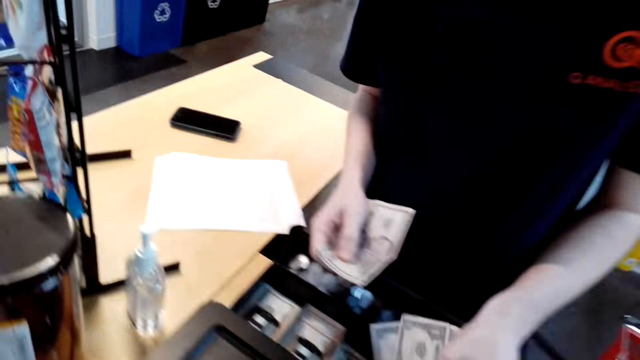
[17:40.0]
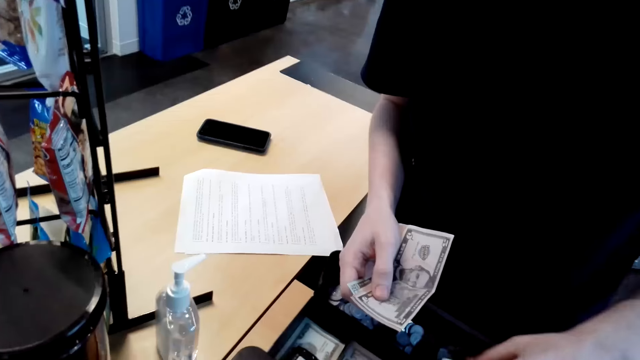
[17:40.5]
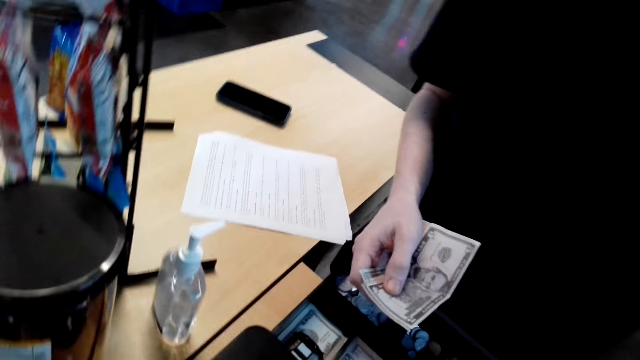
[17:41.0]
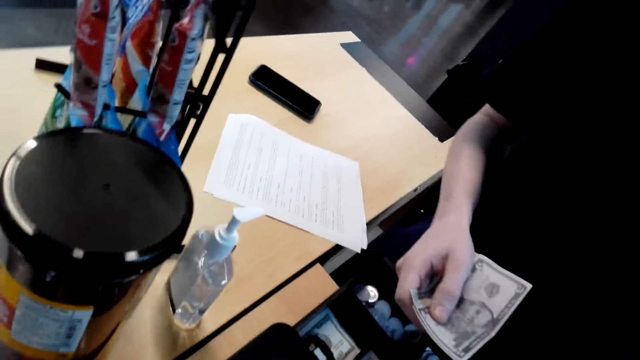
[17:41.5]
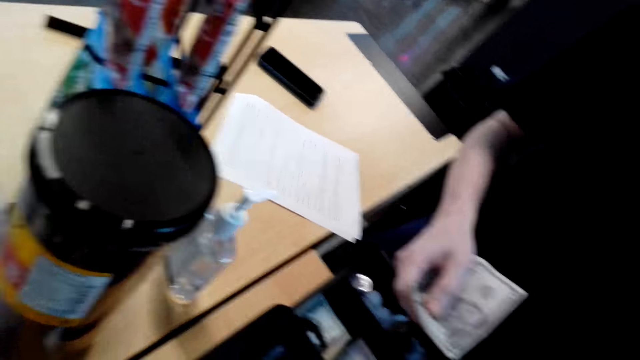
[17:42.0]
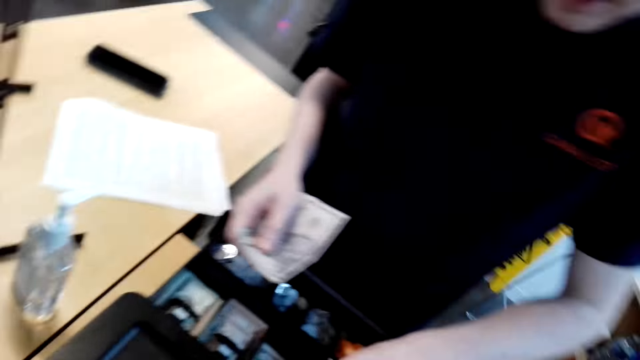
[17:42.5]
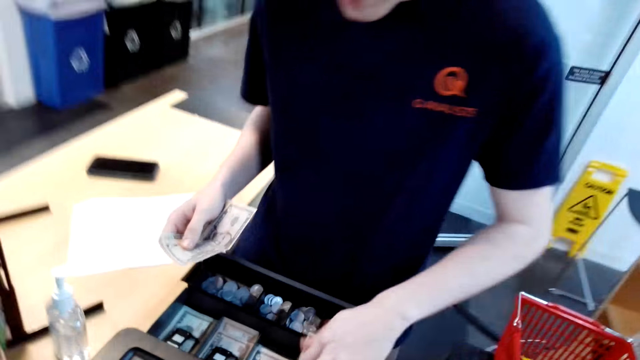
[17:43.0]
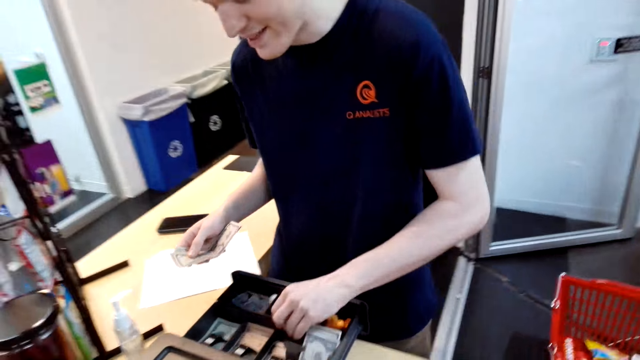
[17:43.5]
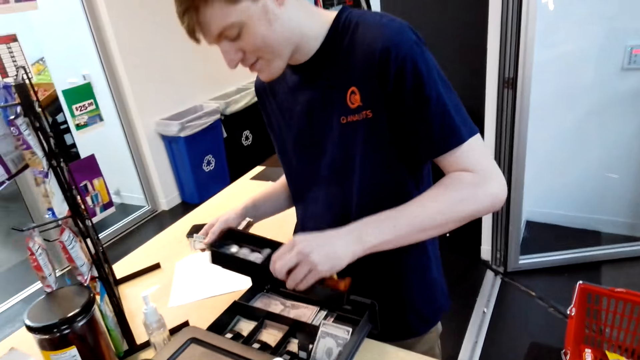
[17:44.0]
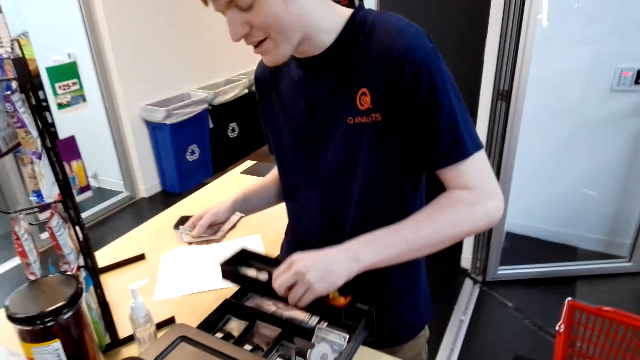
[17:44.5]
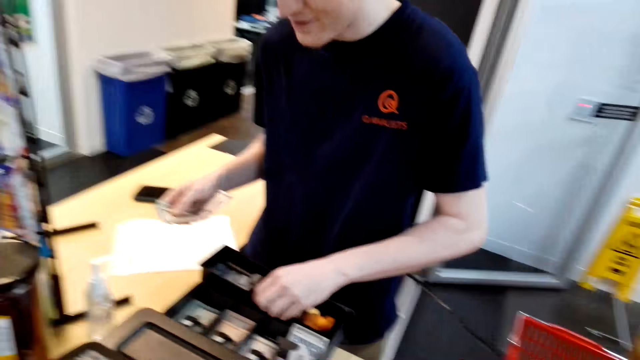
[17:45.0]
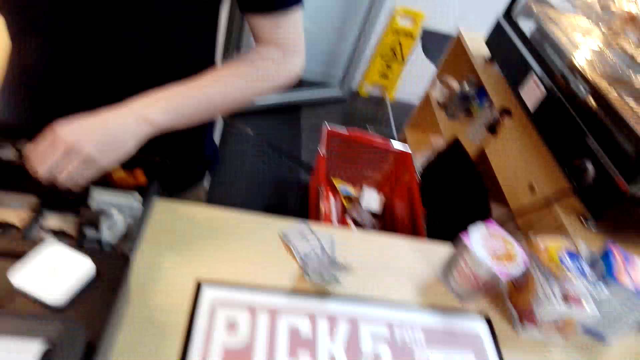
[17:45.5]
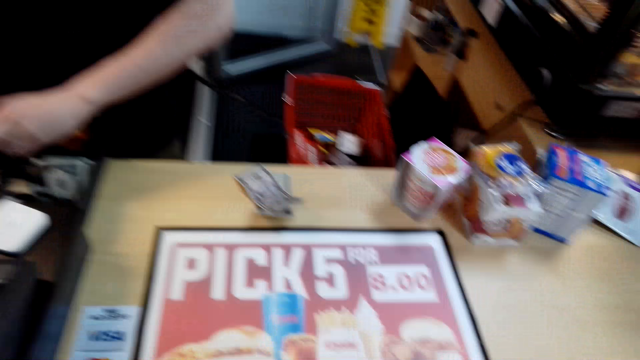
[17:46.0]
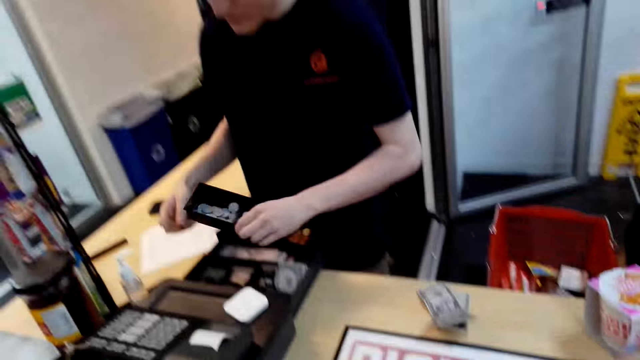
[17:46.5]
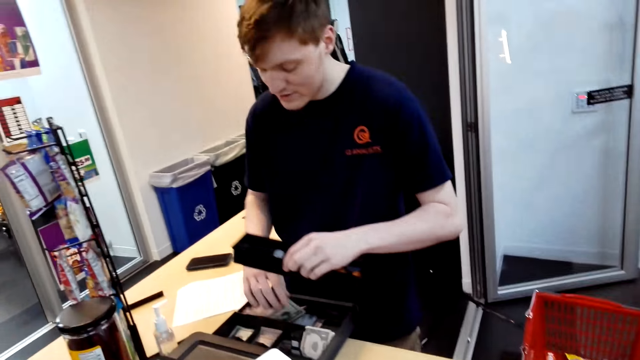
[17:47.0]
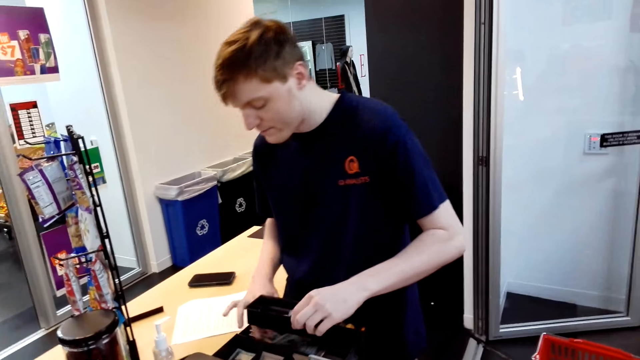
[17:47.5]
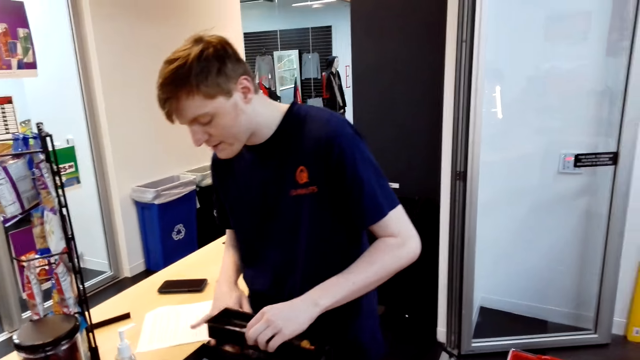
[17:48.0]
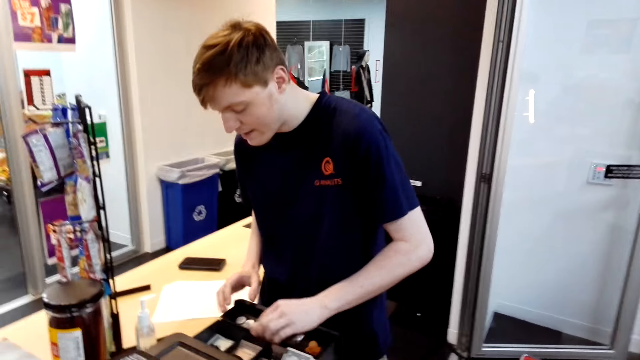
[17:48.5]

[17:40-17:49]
The cashier puts the cash in the drawer and lifts up a section of the cash drawer. The camera wearer speaks with the cashier. The cashier moves the drawer on the hand, puts the cash in the drawer, and speaks to the camera wearer.

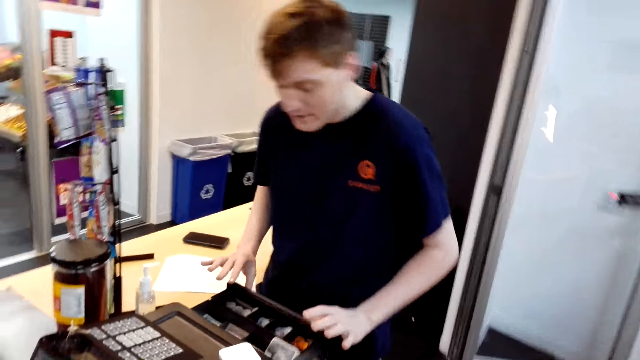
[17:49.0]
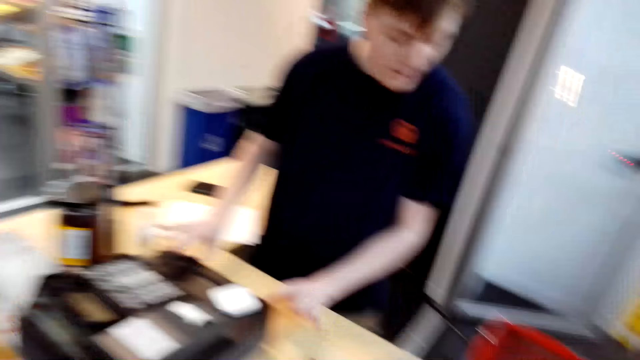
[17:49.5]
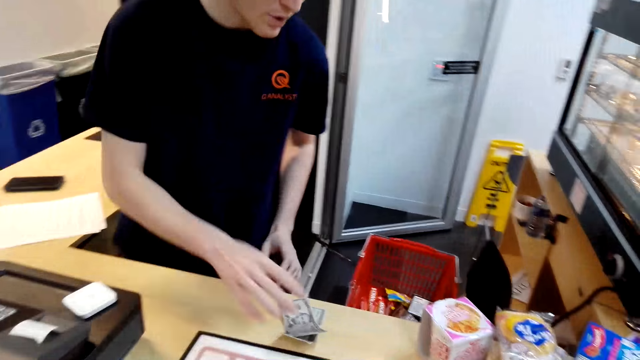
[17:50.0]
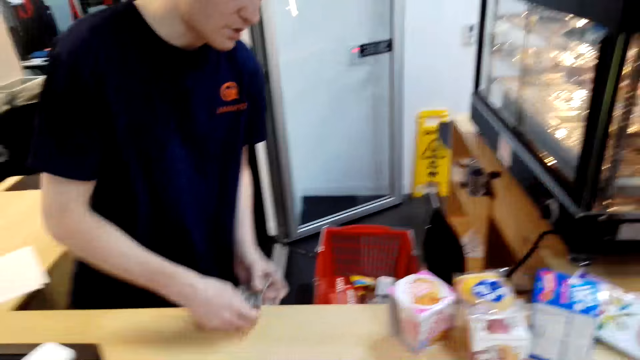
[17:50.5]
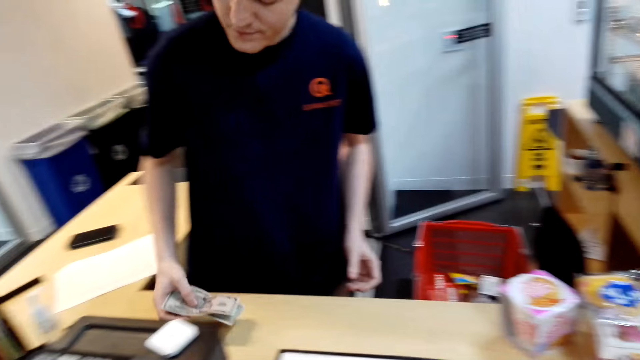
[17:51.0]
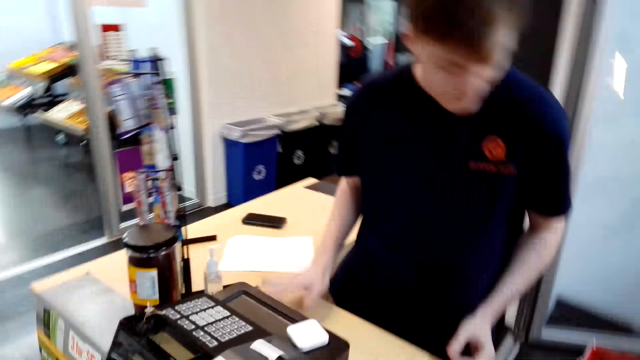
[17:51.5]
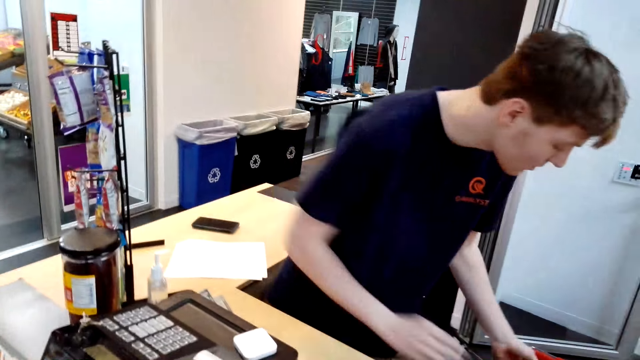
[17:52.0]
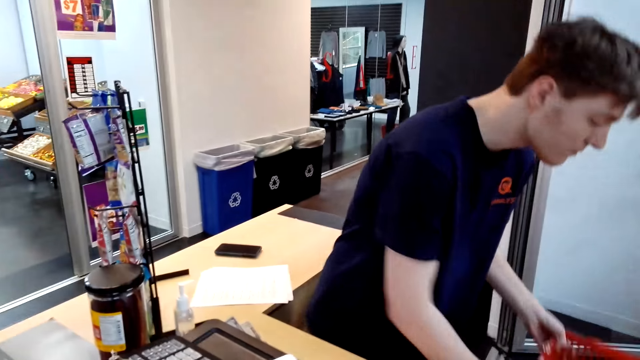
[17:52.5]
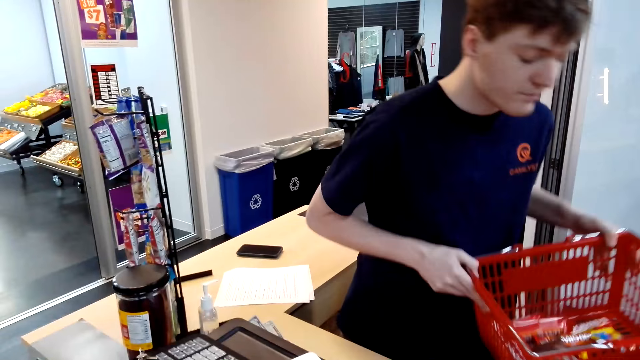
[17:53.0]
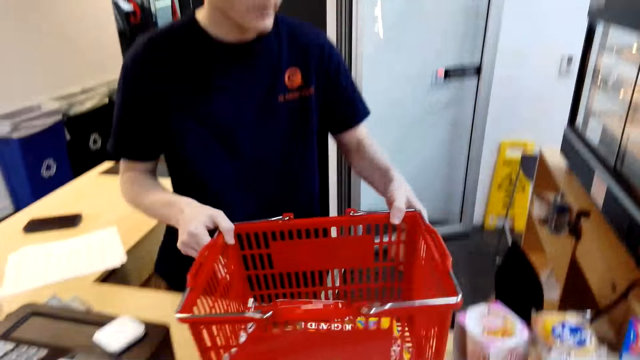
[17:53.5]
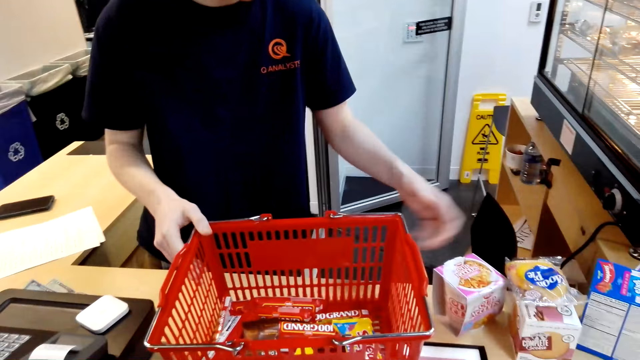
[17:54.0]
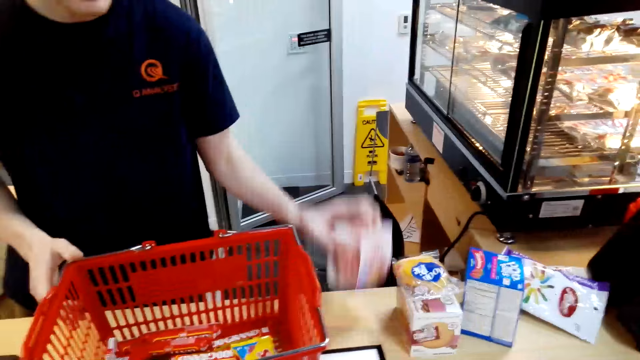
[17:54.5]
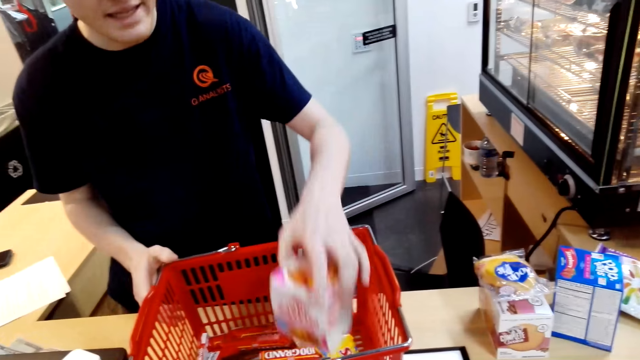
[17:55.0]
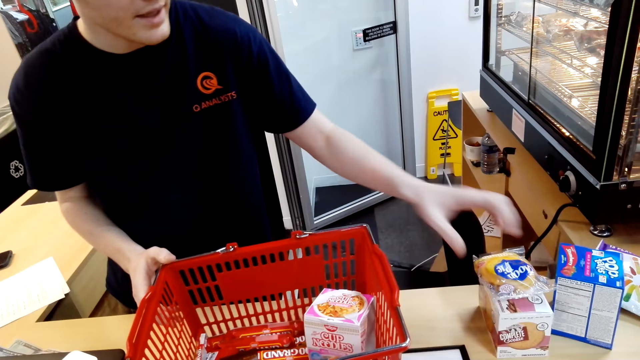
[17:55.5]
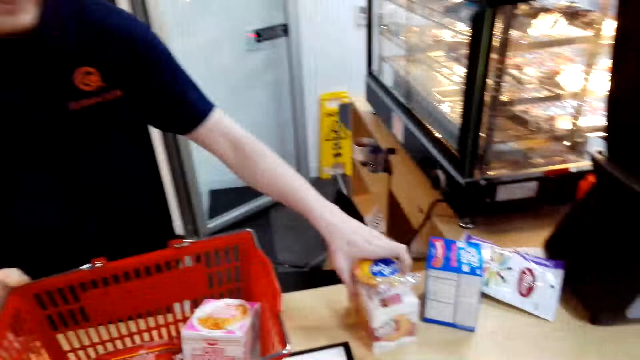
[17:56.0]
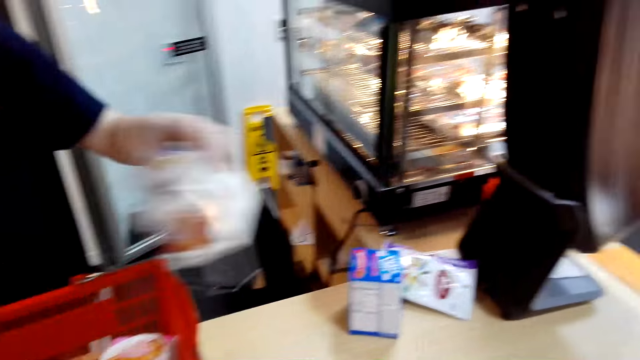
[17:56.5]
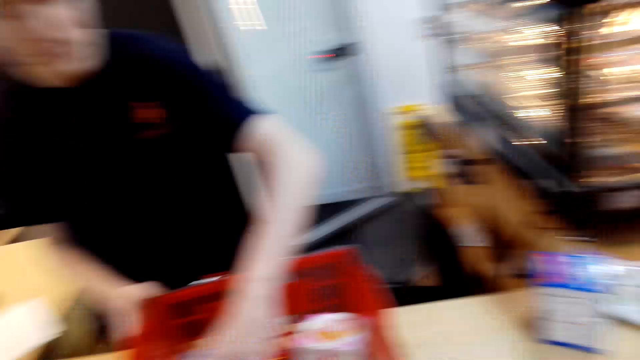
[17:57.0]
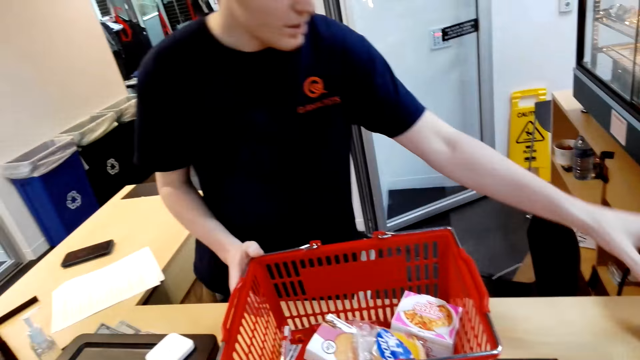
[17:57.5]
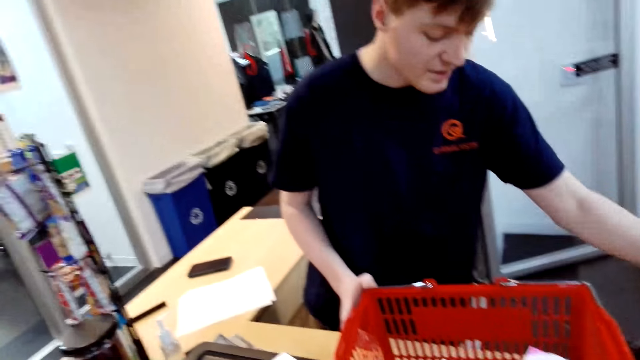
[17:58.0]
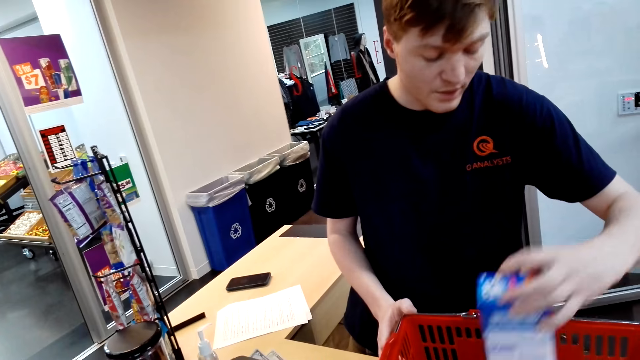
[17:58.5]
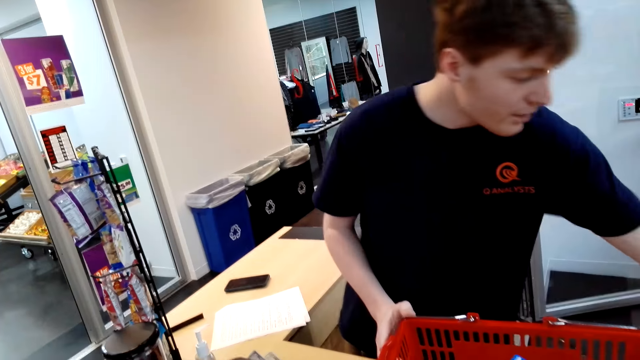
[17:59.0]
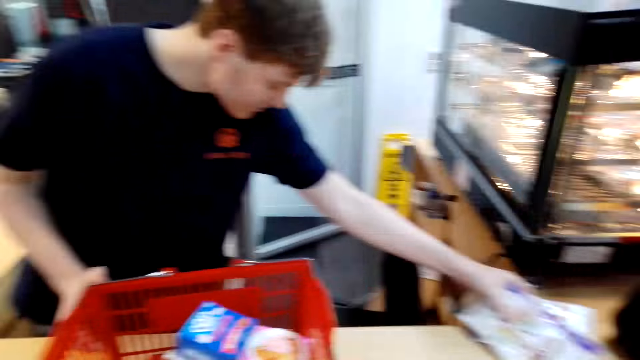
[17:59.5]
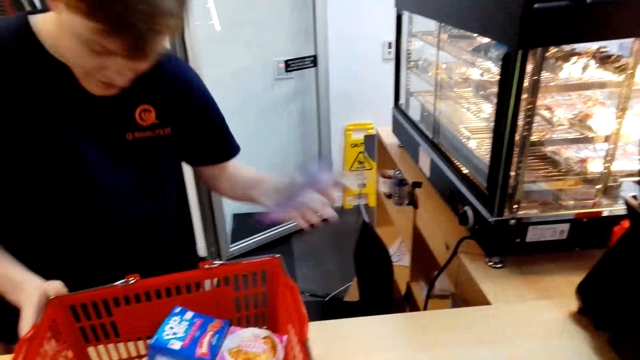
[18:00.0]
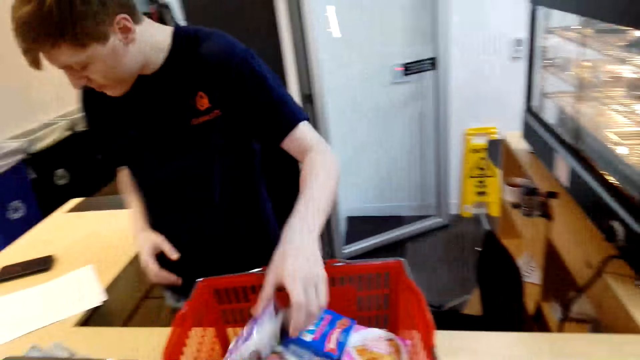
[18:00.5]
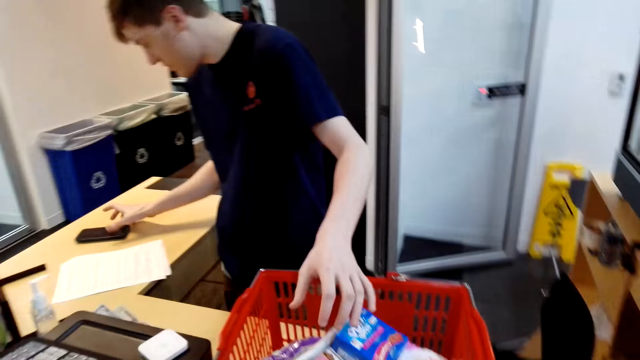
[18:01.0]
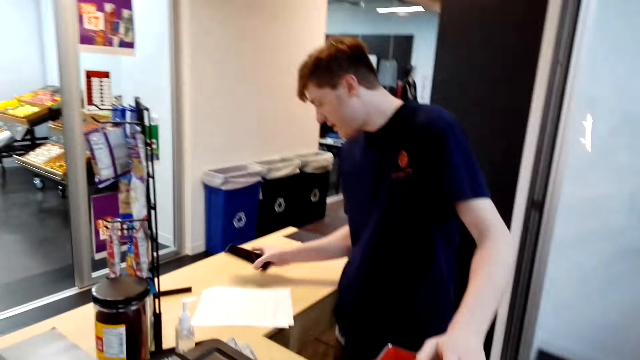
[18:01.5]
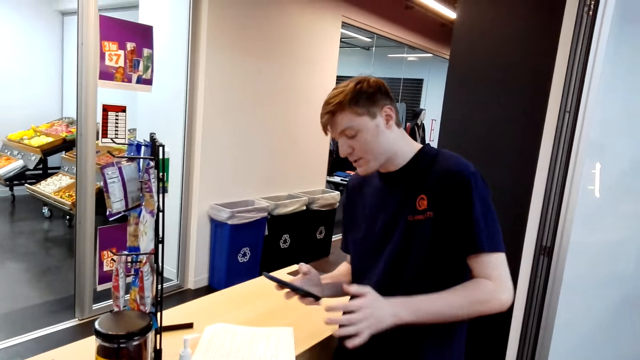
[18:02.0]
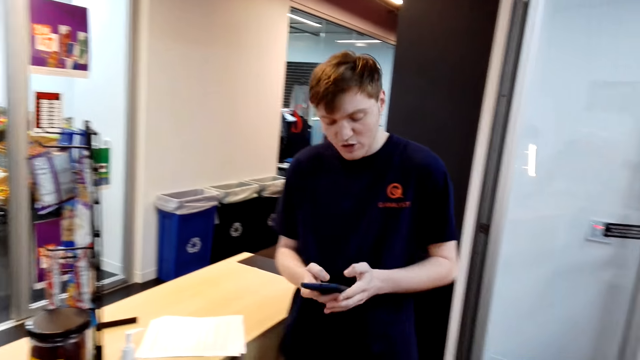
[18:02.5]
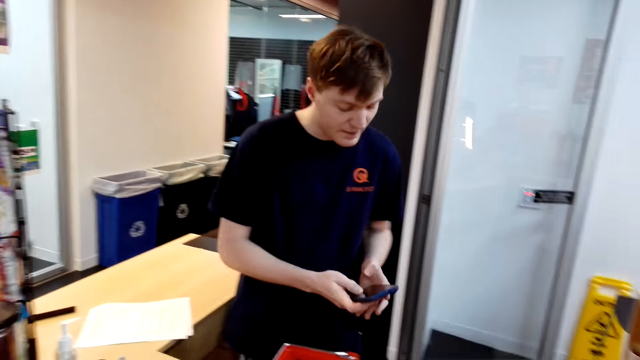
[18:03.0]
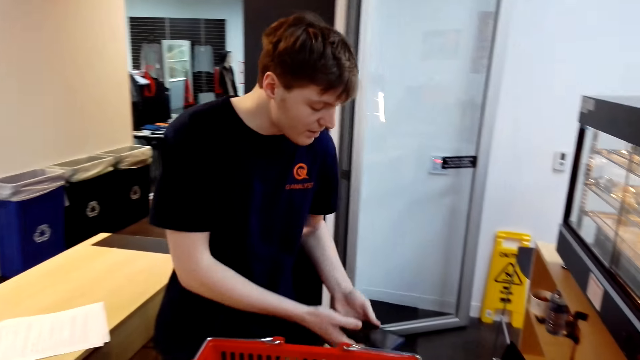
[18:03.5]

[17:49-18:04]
The cashier puts the drawer down, pushes the drawer in, and speaks to the camera wearer. The cashier takes the cash, puts the cash aside, places the shopping basket on the table, and places items in the shopping basket. The camera wearer speaks with the cashier. The cashier checks the phone and speaks to the camera wearer.
